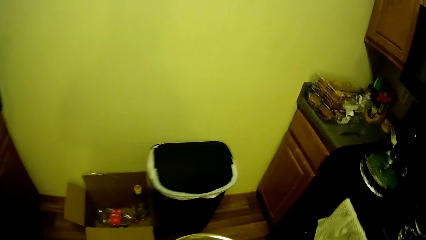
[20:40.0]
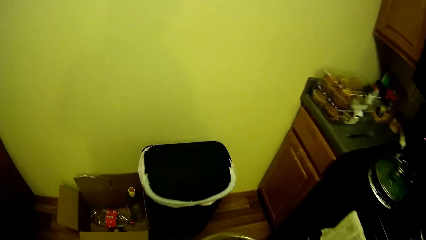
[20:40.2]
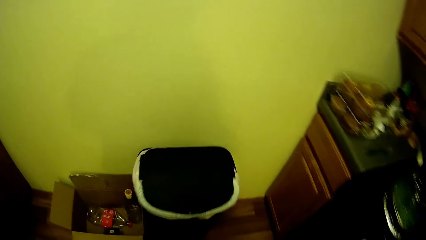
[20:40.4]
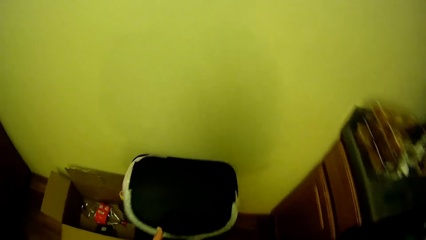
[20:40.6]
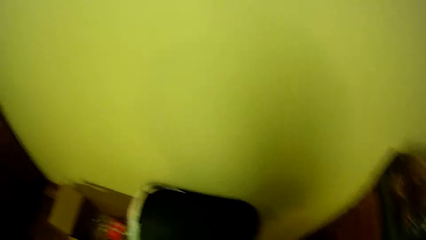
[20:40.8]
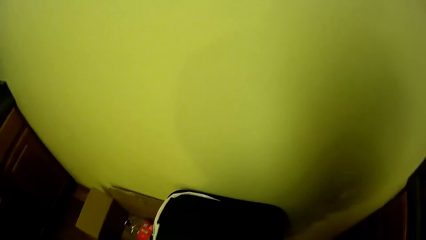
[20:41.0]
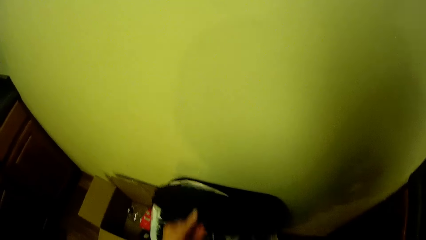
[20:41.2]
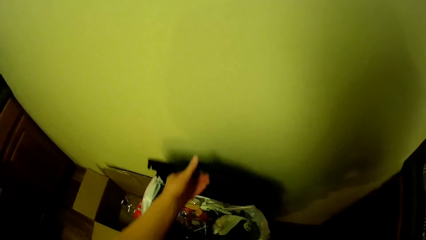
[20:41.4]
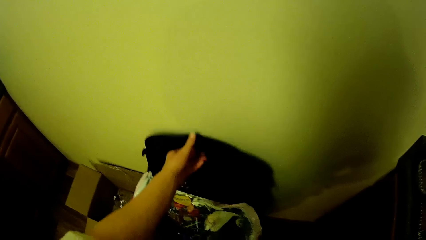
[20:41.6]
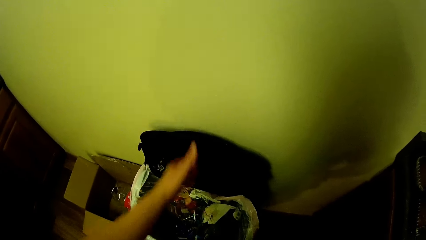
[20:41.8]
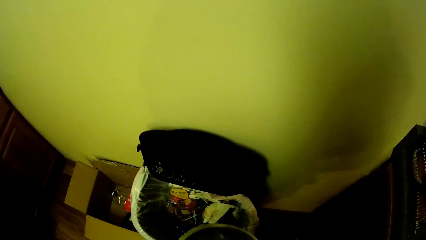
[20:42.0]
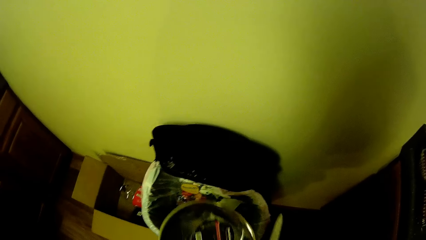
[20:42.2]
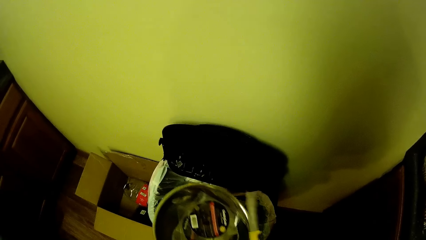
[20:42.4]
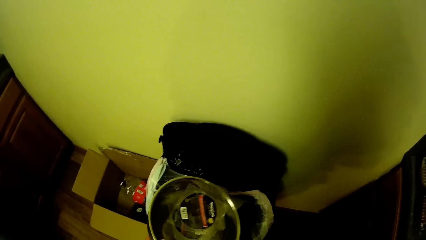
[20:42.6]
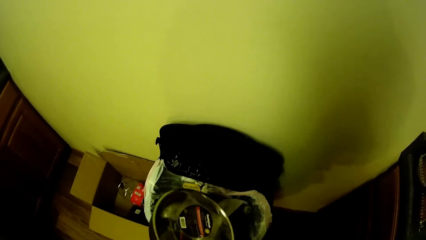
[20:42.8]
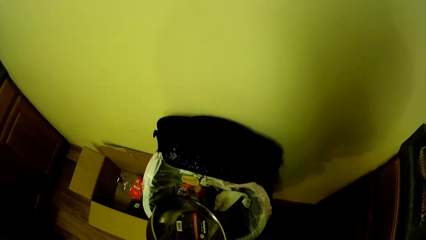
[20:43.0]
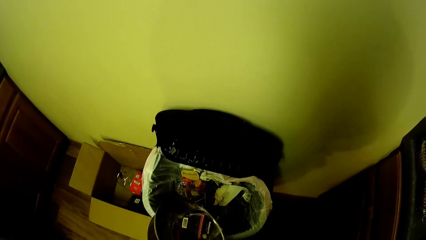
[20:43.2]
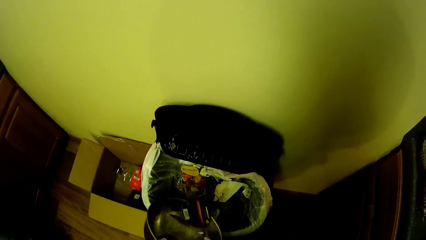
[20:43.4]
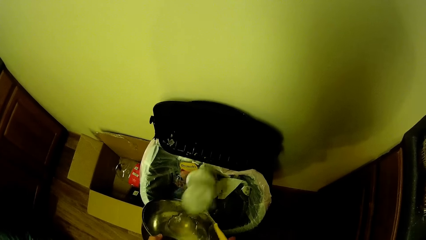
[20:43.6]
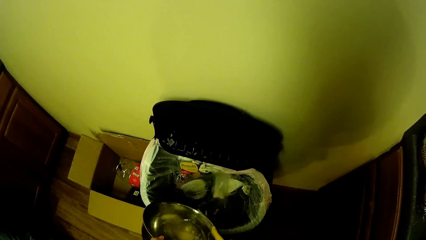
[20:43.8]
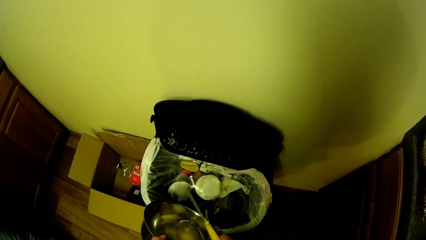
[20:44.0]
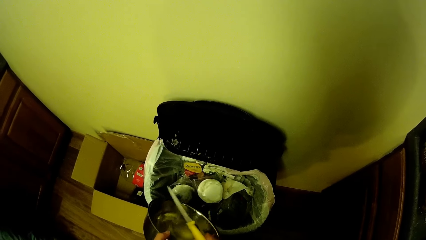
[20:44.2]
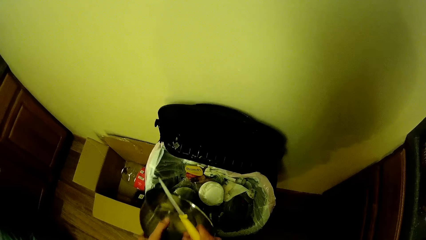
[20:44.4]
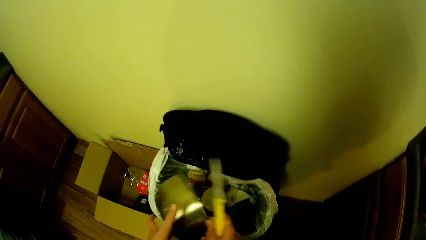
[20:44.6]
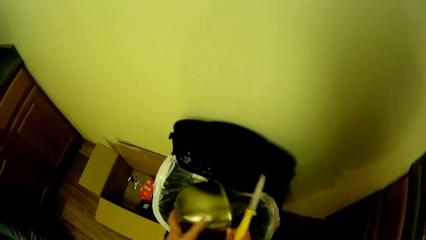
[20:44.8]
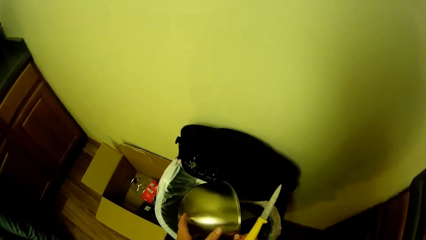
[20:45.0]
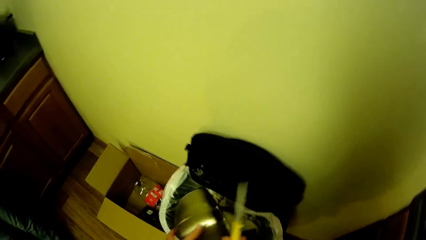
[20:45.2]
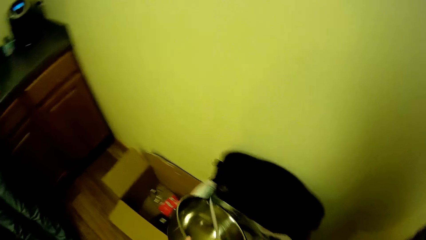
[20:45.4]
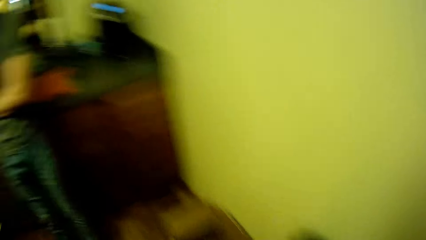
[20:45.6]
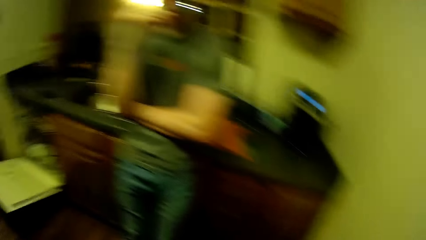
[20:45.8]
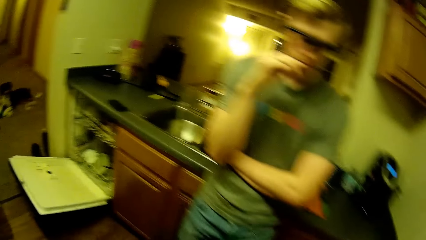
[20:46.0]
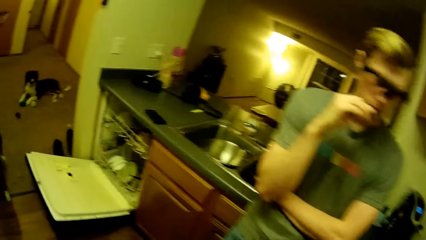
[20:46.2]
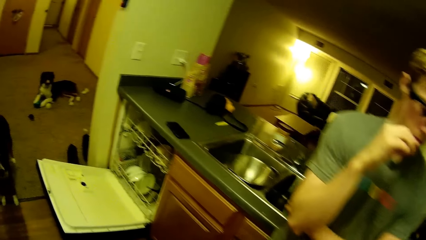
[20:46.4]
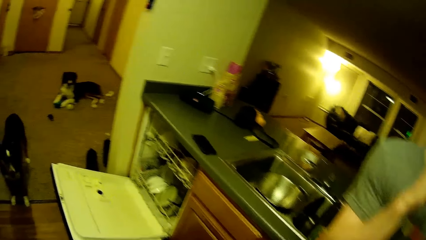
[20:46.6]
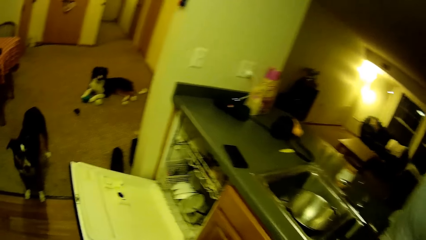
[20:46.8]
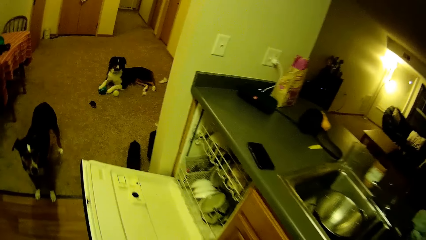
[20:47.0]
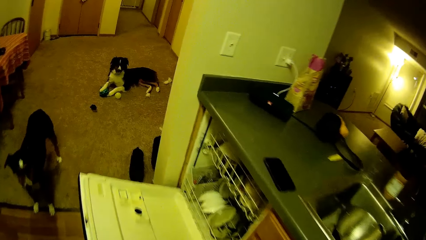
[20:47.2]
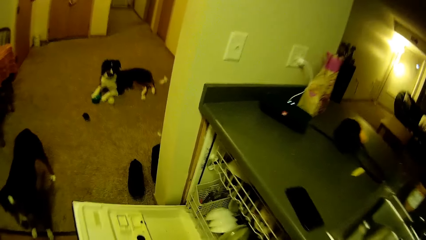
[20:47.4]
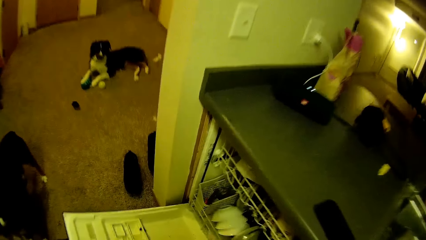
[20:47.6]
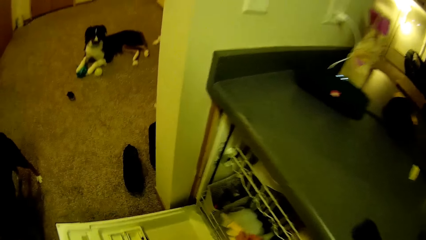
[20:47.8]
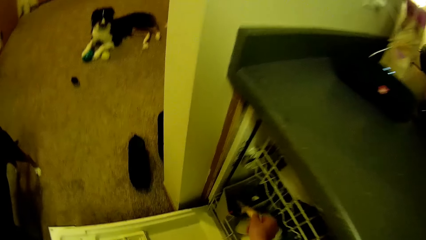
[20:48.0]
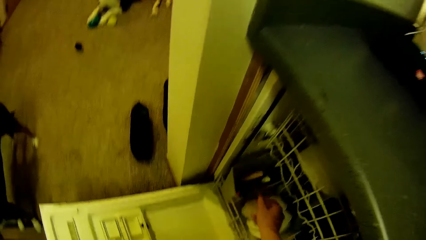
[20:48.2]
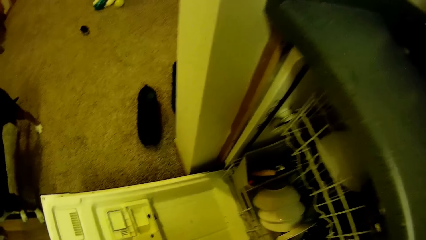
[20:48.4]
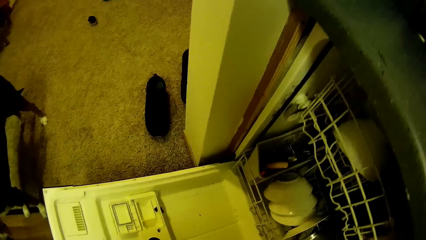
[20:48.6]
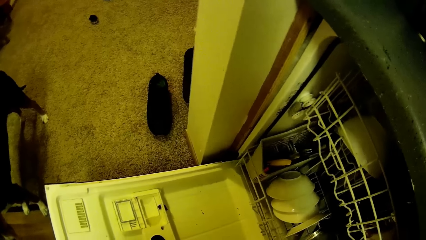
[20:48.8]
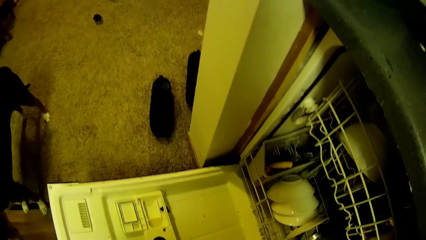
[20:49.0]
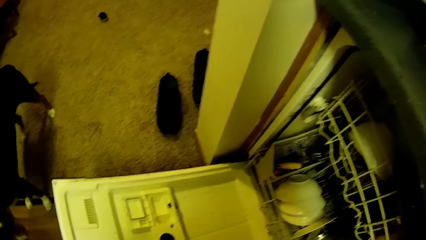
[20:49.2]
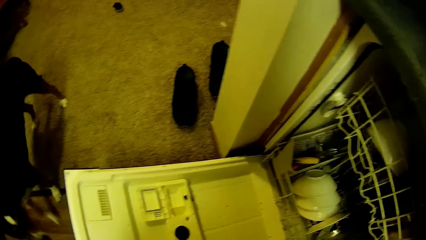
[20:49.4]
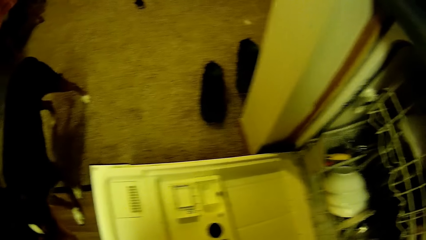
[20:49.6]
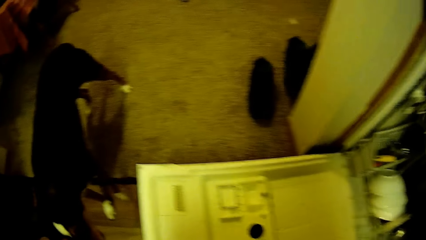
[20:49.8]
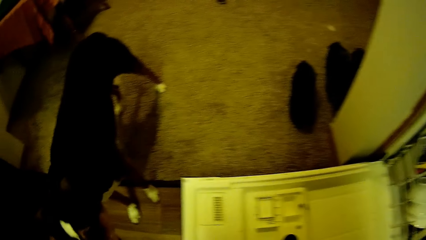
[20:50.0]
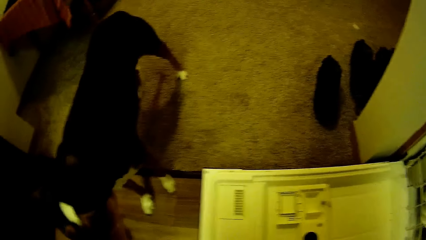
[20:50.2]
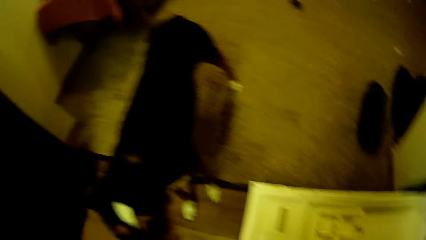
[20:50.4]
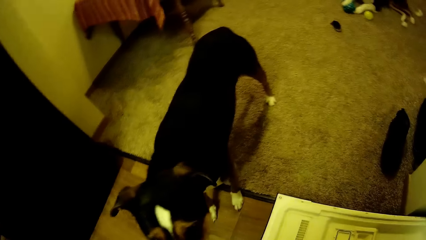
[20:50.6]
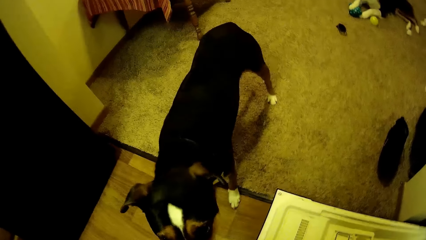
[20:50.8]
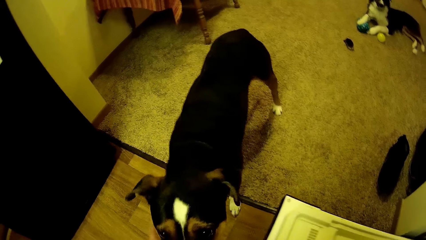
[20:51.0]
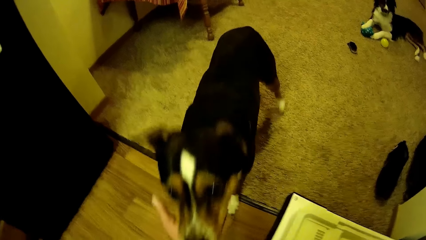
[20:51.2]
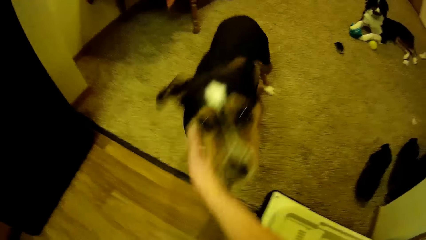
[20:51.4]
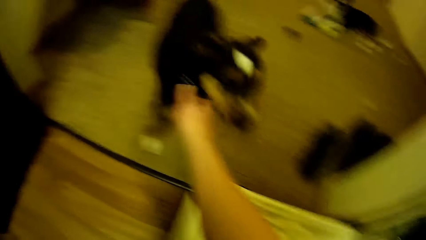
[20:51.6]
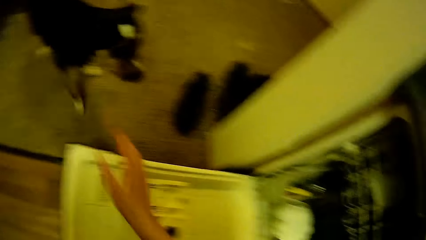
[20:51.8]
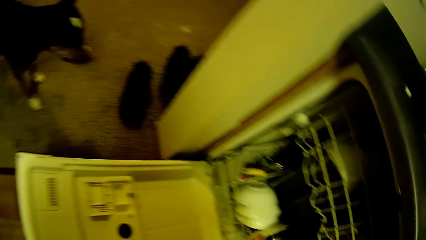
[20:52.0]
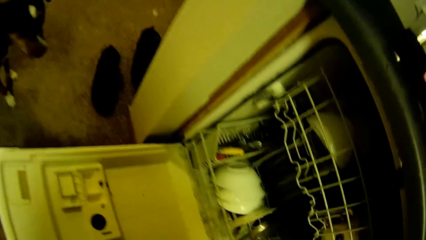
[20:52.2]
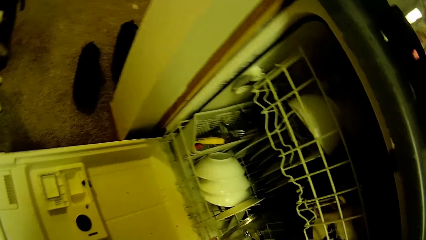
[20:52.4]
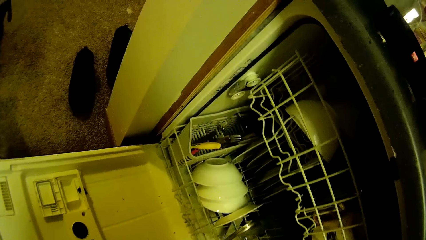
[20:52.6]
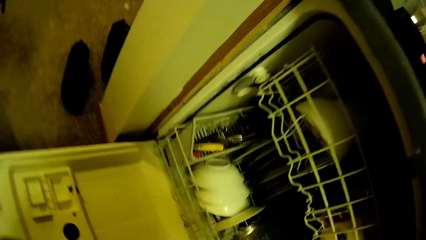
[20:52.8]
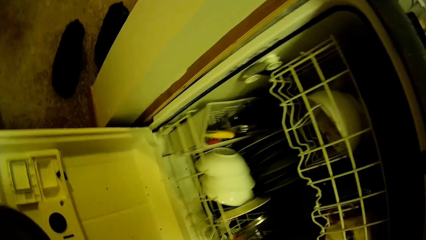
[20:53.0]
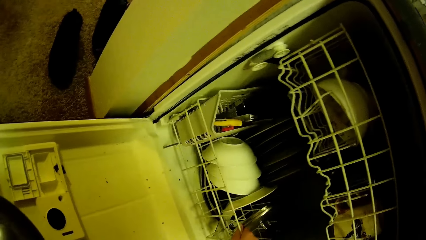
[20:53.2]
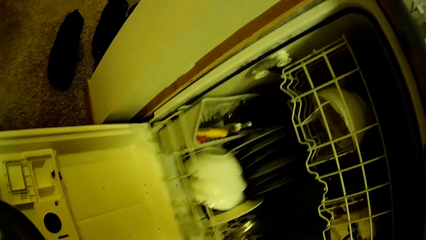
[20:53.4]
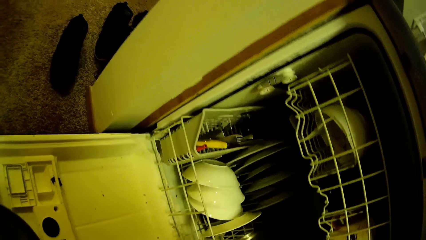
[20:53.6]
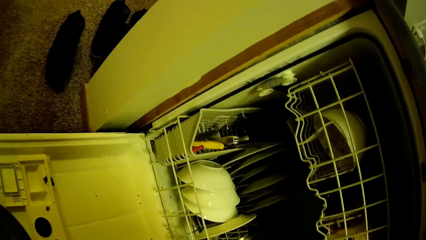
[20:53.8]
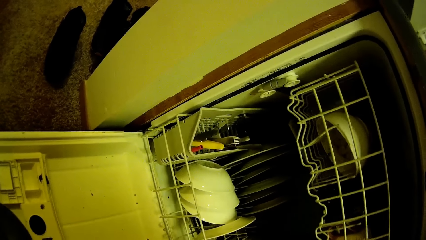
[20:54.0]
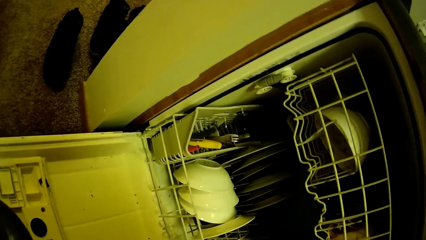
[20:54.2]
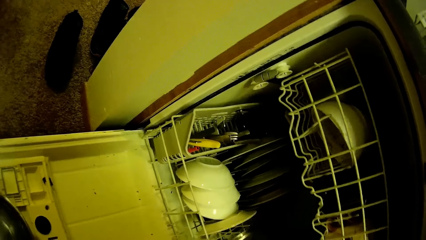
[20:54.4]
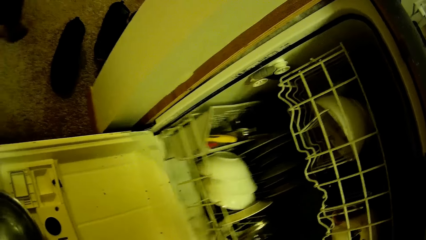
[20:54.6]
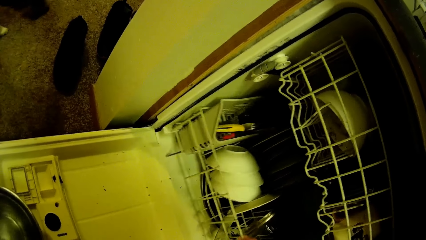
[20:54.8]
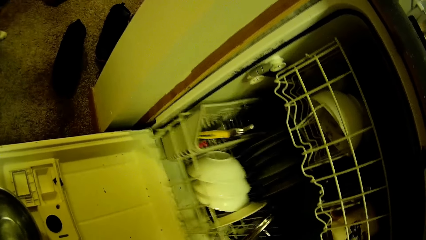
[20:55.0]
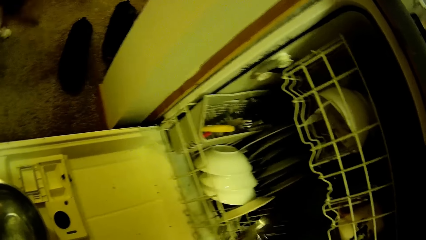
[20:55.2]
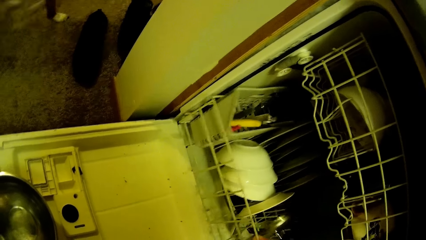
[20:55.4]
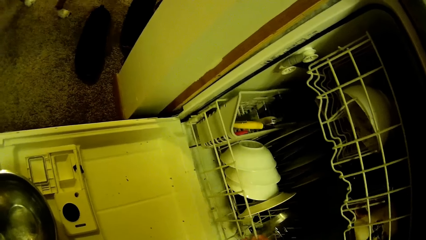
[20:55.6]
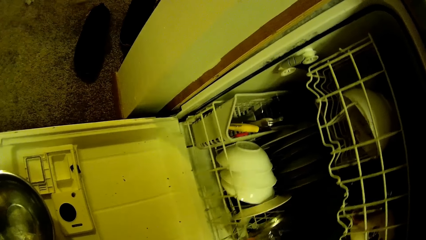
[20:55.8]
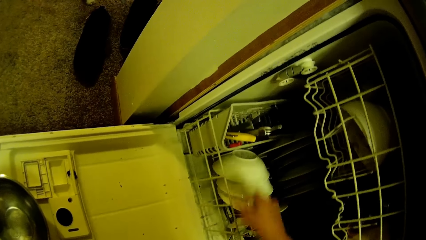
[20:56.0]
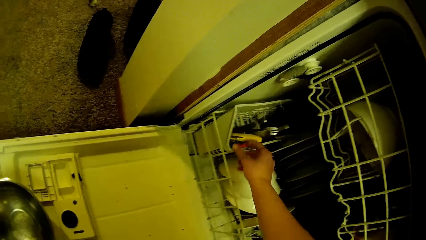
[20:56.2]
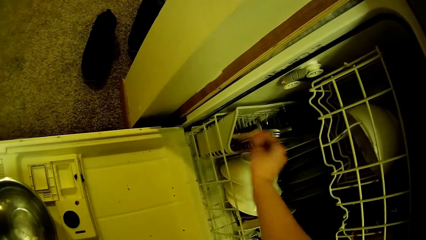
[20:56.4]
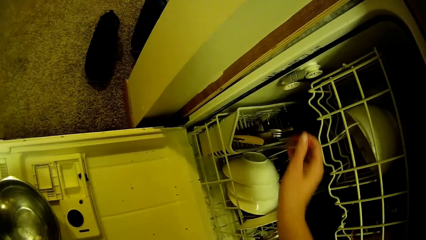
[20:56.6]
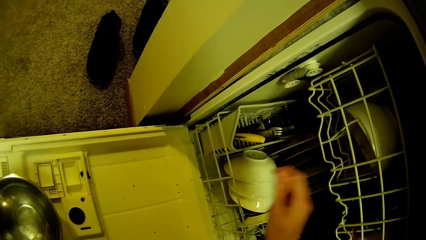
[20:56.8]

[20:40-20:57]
The camera wearer walks to the trash bin. She opens the trash bin. She empties the bowl into the bin. She puts the knife into the dishwasher. She touches the dog with her right hand. She adjusts a rack in the dishwasher with her right hand. She pushes back and forth the utensil rack in the oven cavity. She takes out a metallic object from the dishwasher with her right hand.
